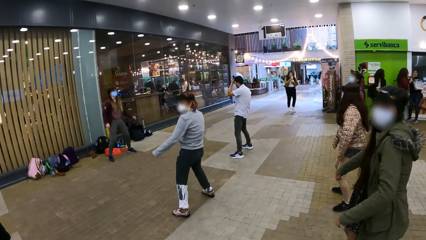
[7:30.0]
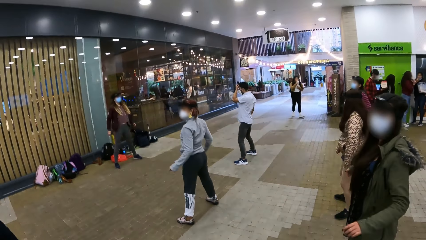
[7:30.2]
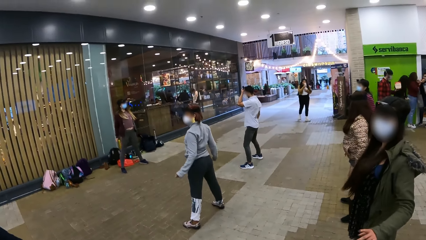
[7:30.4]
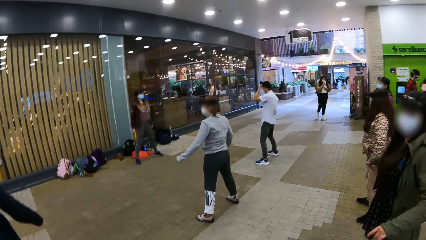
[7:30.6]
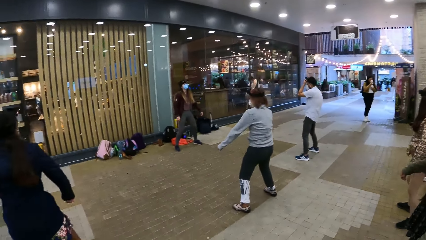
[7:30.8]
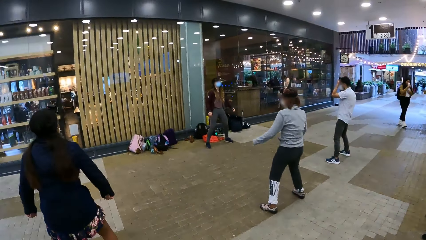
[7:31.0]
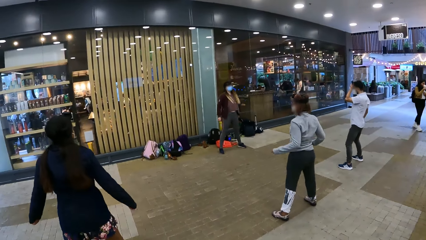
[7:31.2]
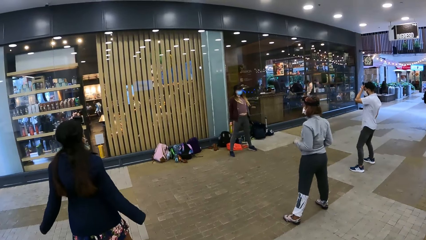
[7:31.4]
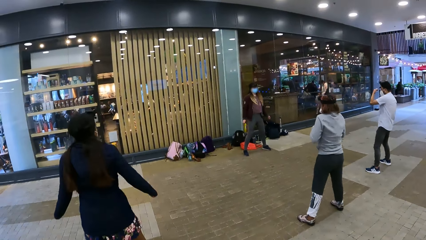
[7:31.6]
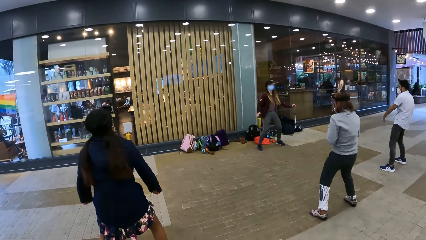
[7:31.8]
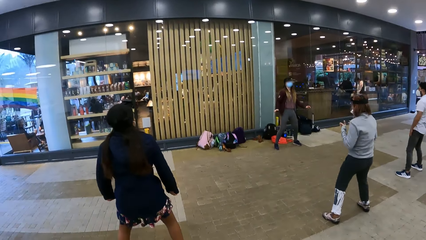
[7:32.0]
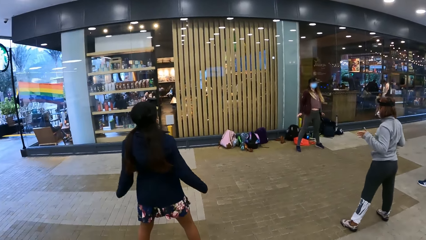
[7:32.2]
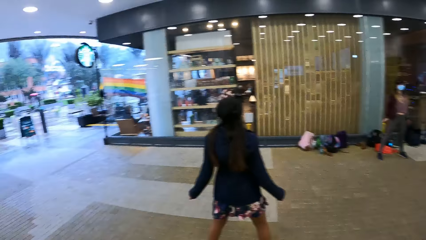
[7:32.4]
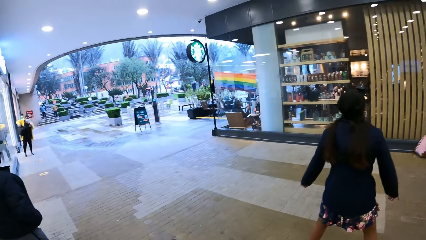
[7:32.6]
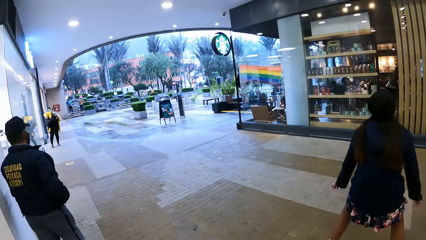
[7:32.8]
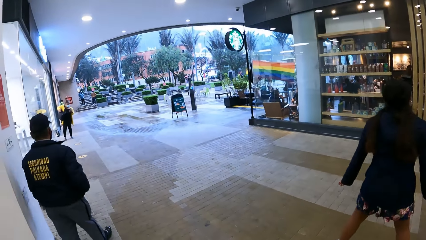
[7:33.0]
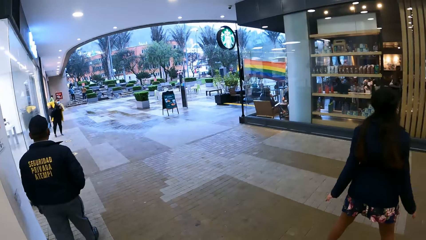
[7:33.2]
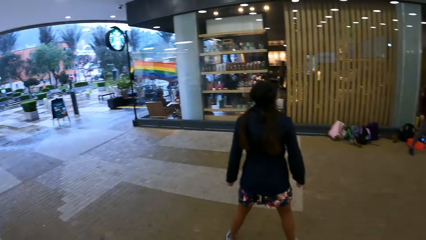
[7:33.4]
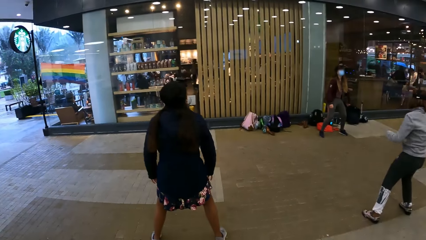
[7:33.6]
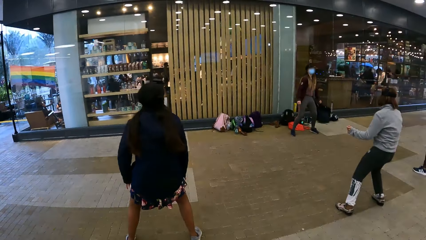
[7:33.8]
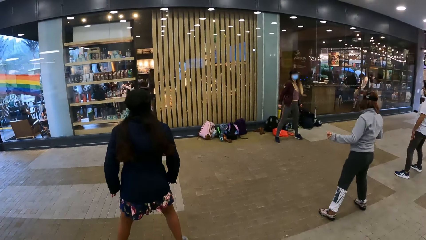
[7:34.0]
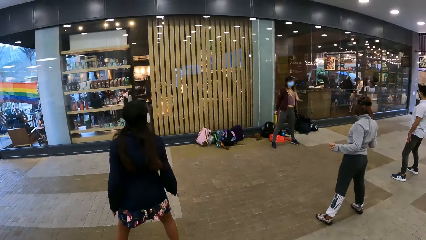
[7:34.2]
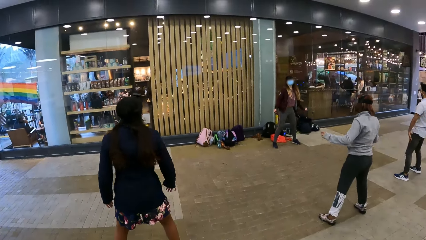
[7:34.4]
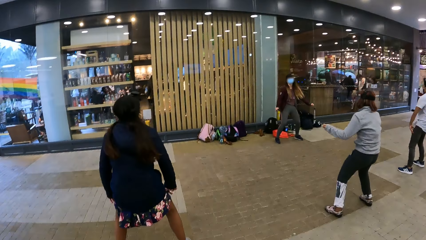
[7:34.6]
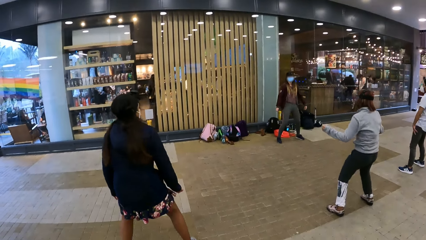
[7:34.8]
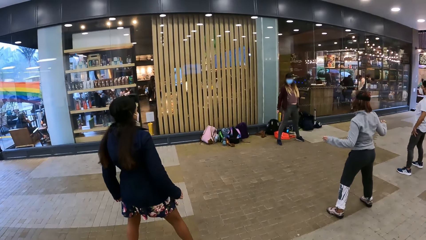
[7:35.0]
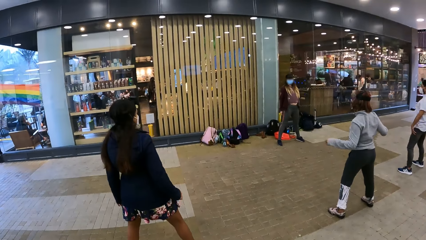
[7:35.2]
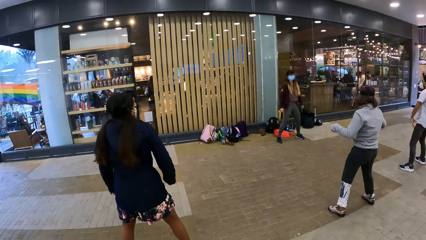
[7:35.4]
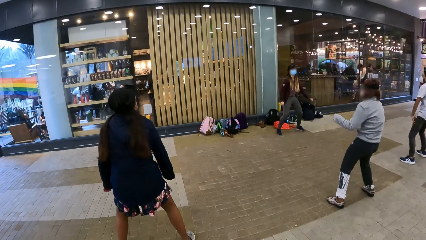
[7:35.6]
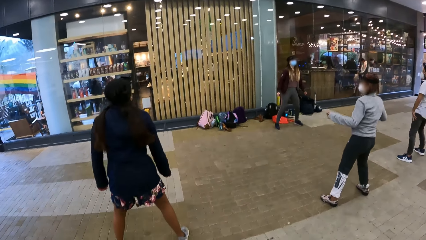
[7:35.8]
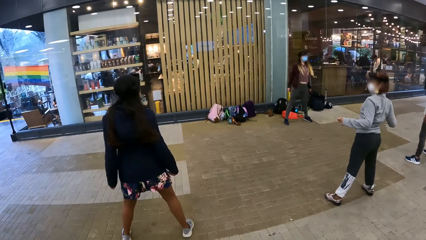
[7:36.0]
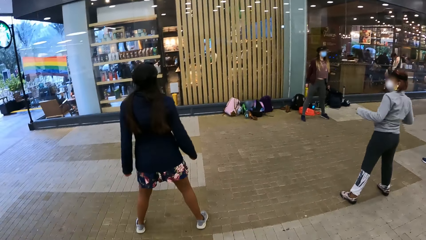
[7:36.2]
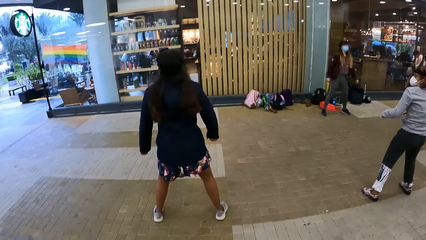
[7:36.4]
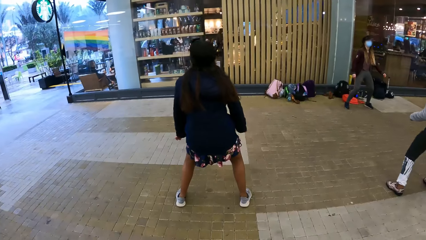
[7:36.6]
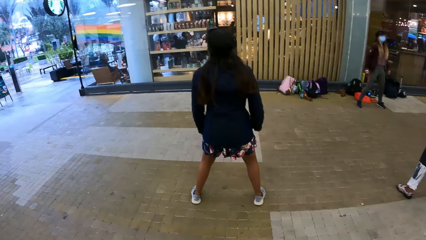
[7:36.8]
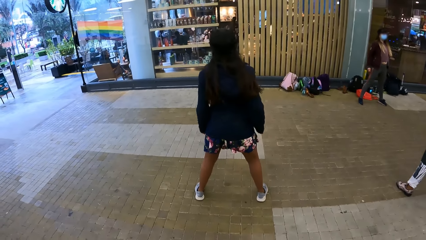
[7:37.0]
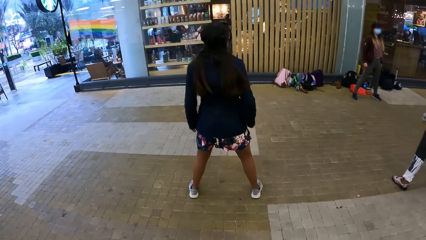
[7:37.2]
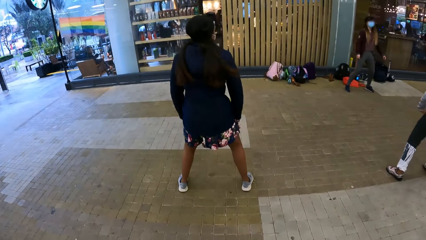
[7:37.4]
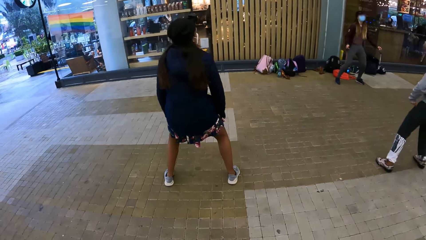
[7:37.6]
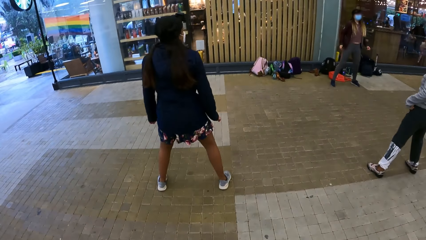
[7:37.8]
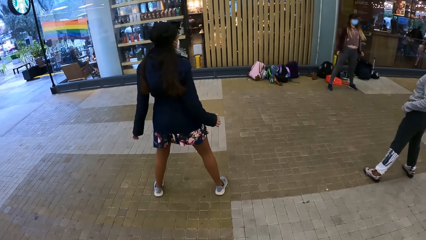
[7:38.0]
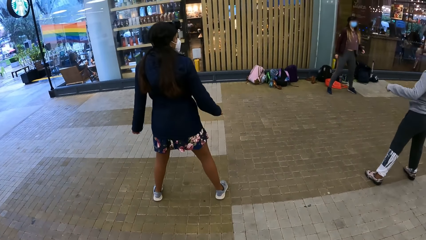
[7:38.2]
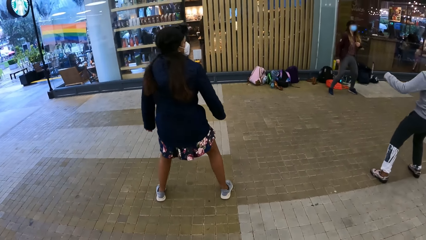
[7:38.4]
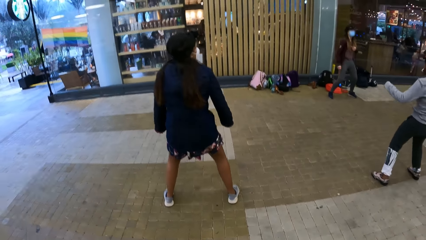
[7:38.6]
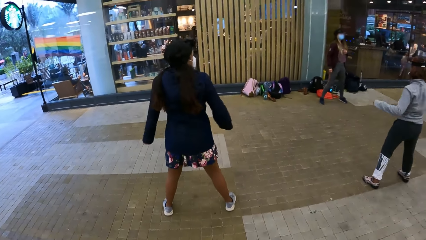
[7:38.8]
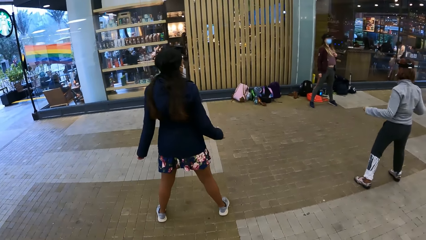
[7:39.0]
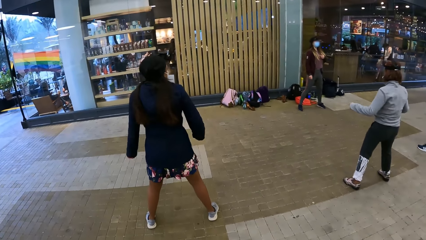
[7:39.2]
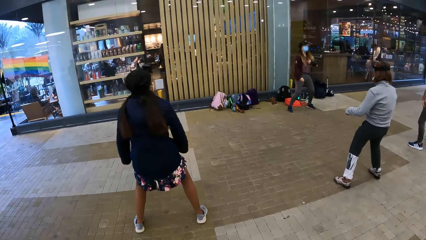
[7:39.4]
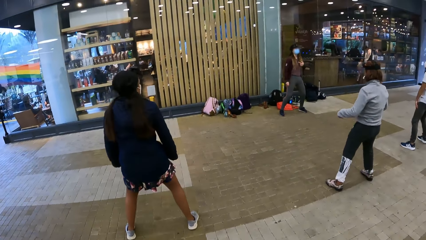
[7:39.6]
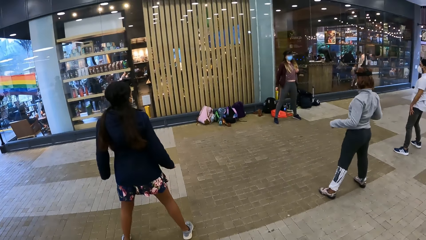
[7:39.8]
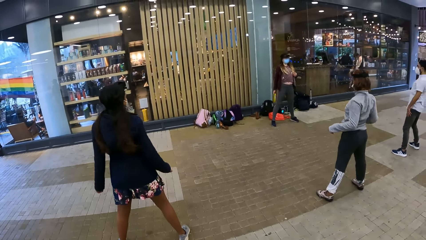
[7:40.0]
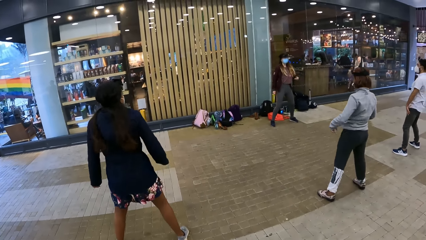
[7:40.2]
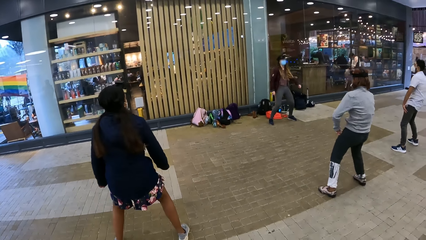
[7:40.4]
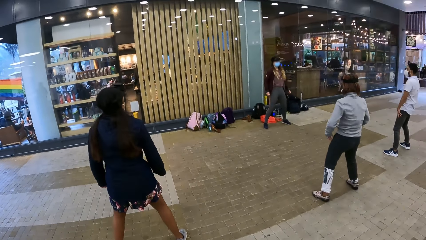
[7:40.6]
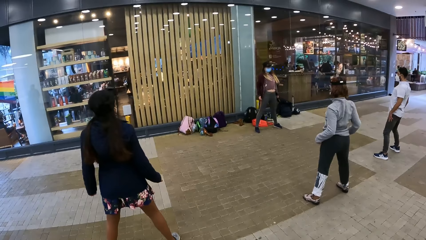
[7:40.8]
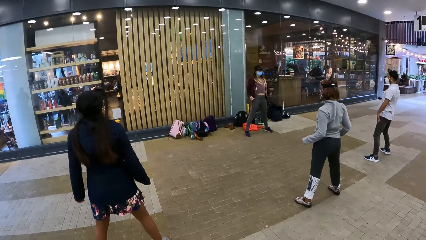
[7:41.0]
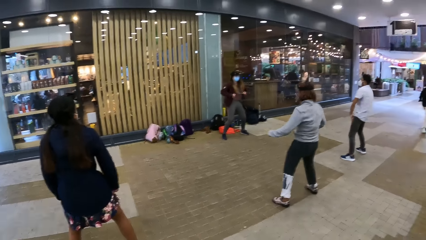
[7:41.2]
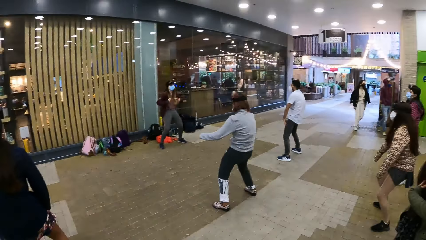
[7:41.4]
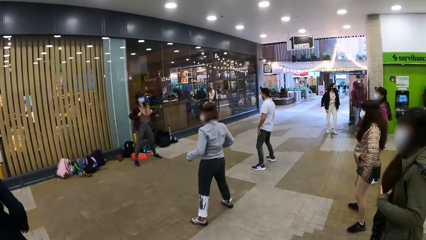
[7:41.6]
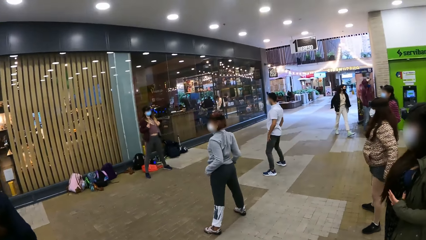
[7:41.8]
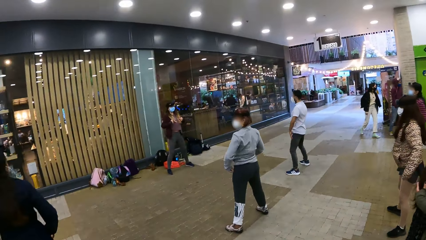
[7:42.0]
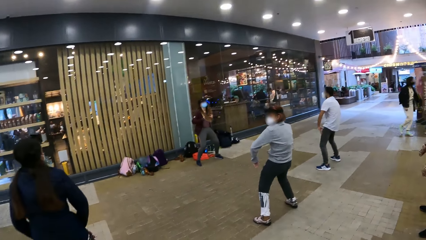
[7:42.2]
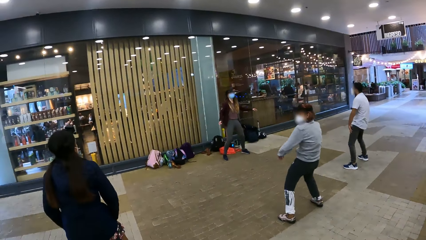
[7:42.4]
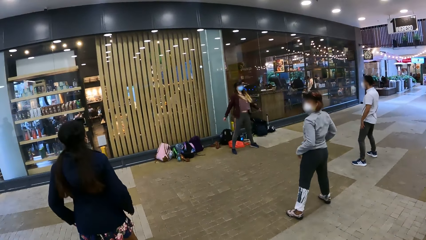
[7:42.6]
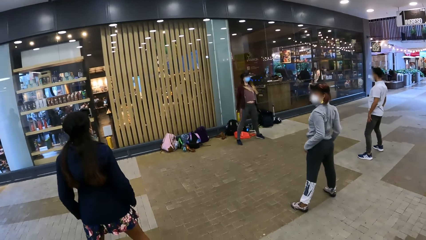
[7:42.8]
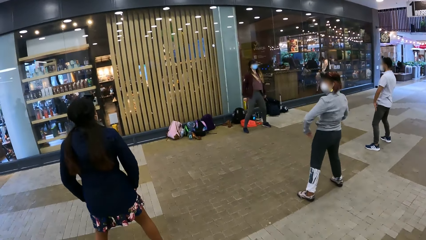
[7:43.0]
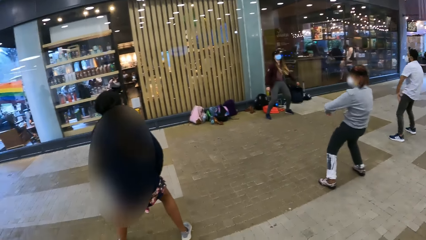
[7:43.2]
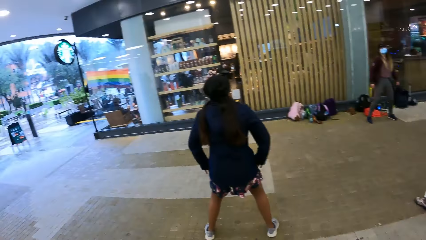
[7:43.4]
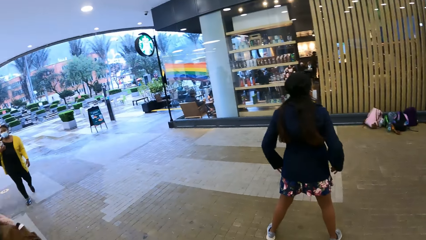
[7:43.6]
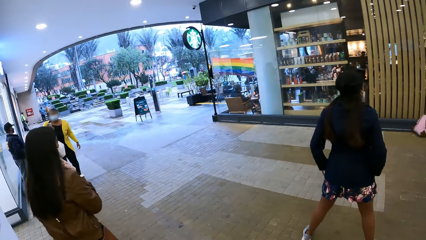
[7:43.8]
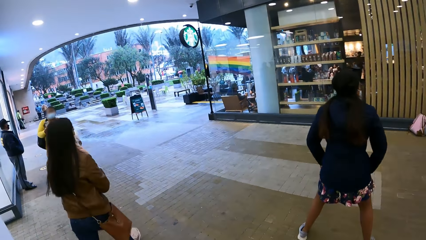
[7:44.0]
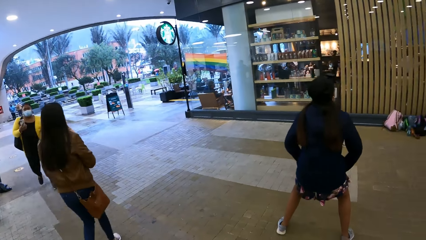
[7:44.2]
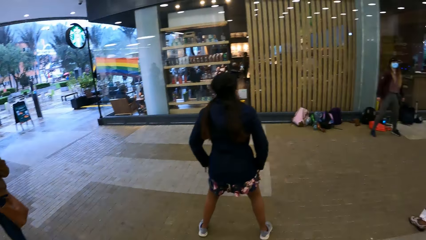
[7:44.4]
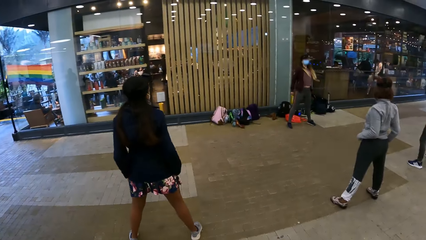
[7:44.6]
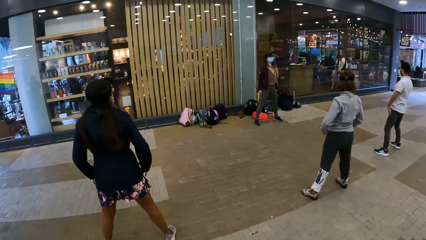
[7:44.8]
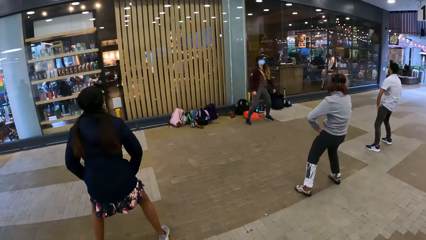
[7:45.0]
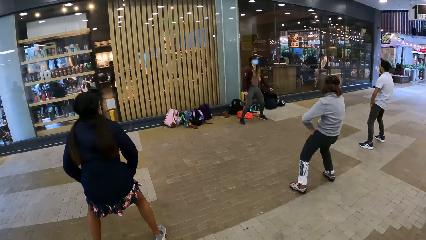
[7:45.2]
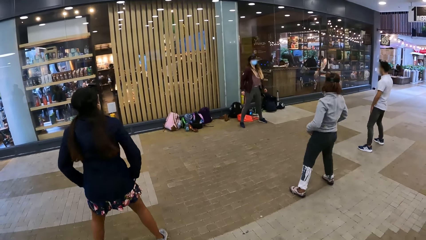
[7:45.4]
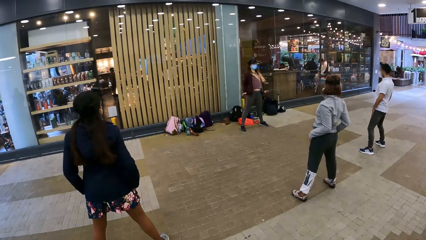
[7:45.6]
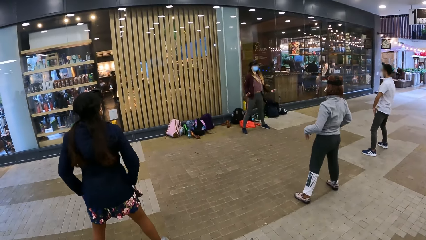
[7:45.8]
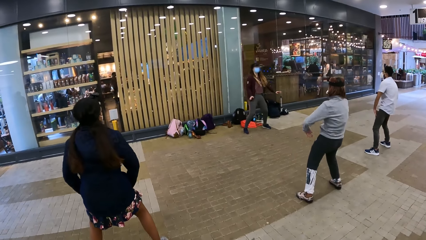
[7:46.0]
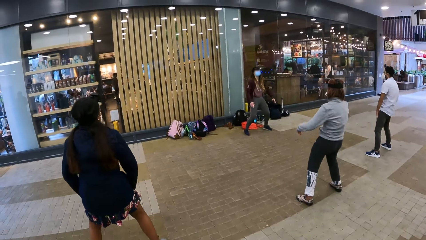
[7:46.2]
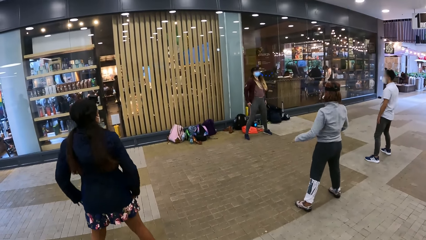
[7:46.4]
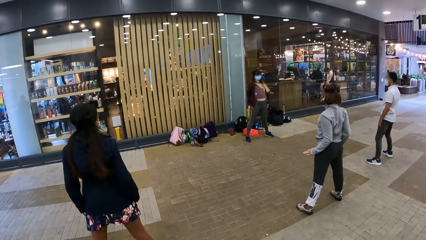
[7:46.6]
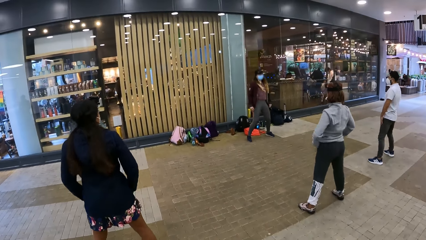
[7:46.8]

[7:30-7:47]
The camera wearer looks sideways. They look in front. They look sideways.
